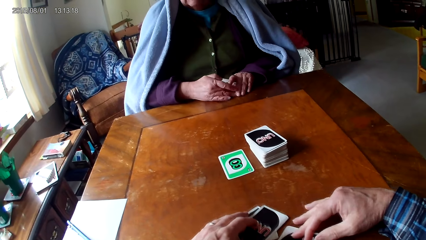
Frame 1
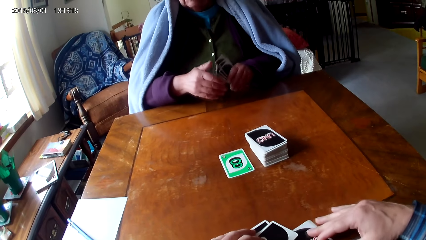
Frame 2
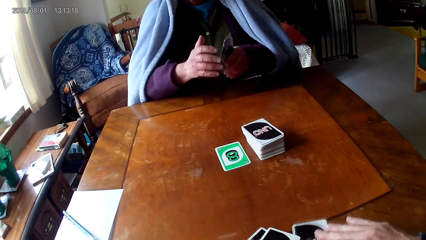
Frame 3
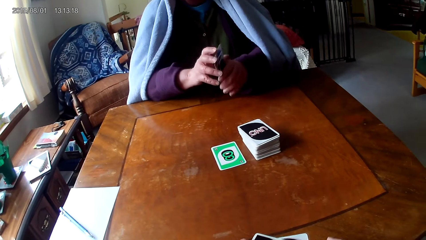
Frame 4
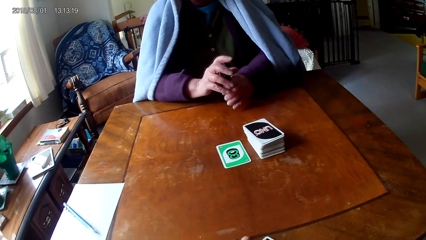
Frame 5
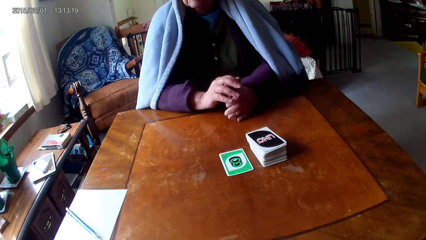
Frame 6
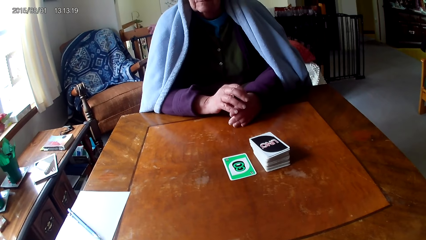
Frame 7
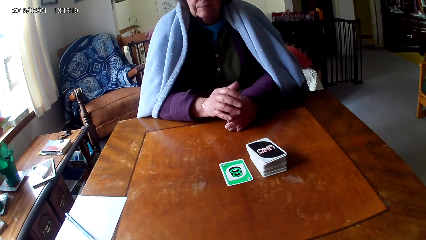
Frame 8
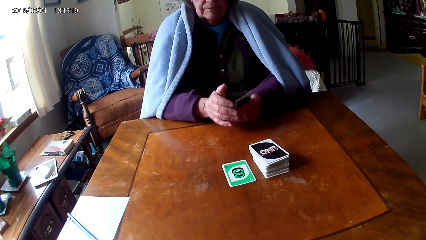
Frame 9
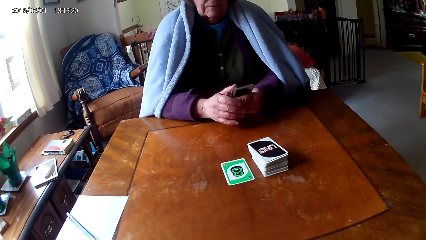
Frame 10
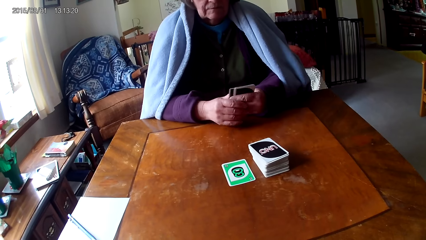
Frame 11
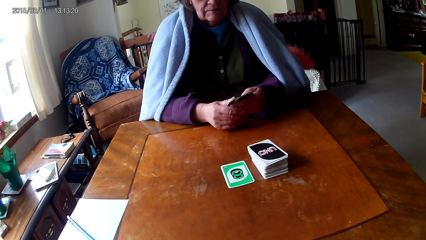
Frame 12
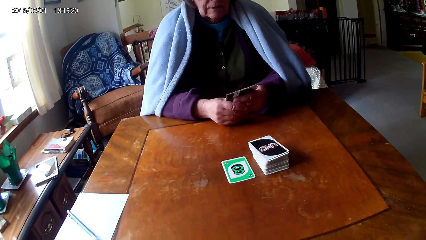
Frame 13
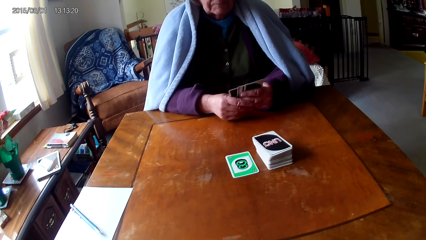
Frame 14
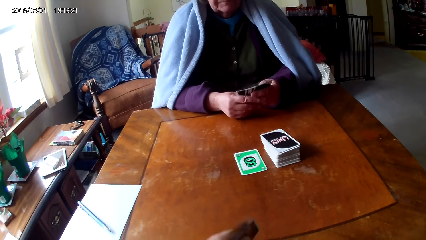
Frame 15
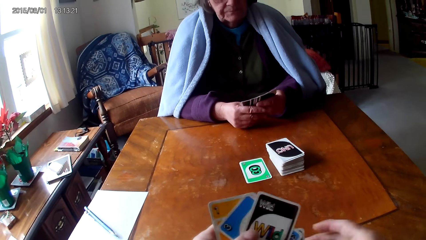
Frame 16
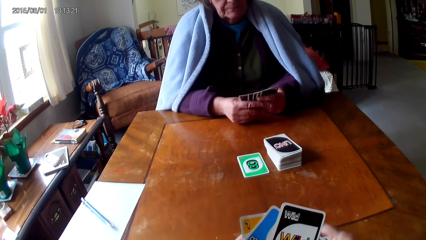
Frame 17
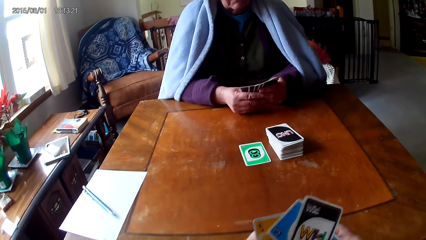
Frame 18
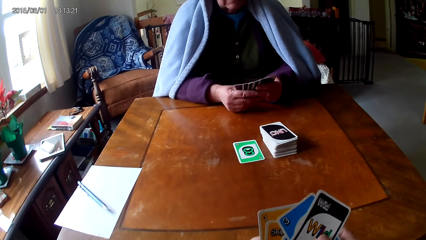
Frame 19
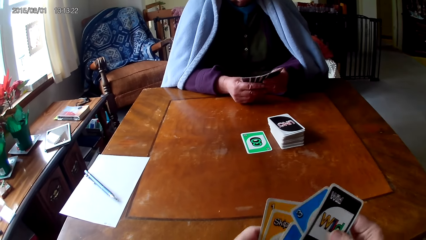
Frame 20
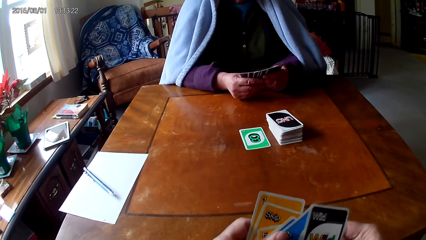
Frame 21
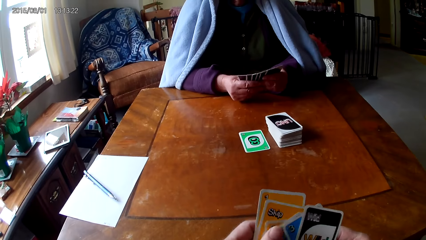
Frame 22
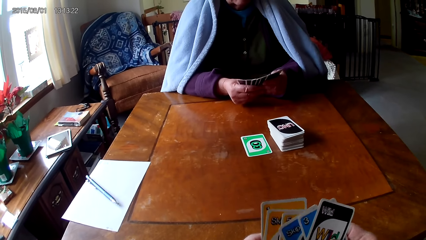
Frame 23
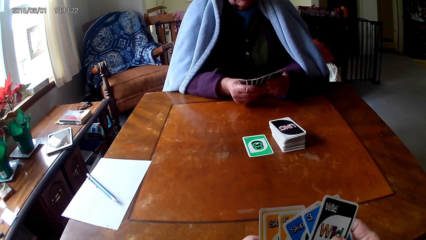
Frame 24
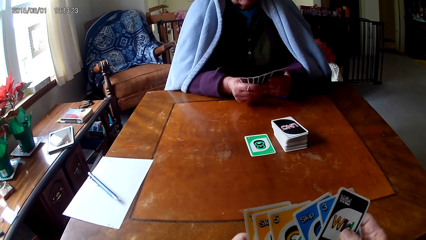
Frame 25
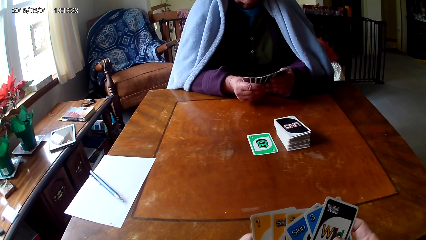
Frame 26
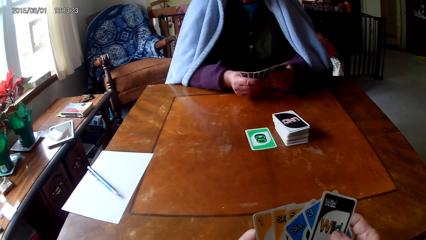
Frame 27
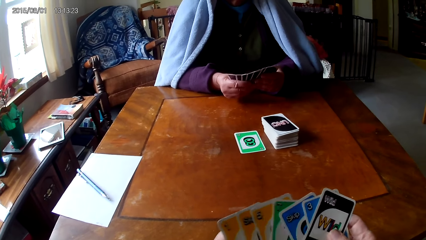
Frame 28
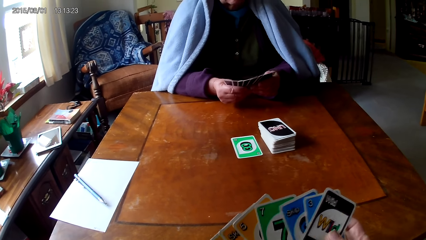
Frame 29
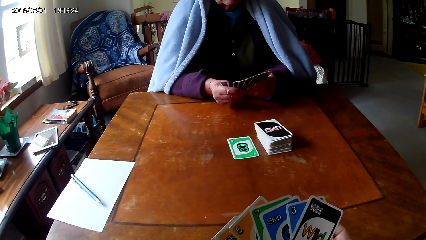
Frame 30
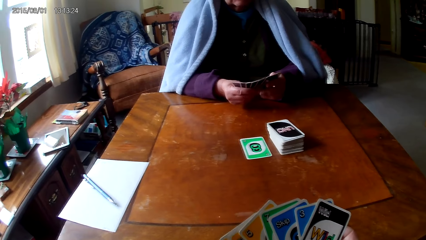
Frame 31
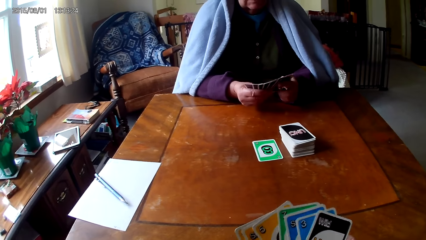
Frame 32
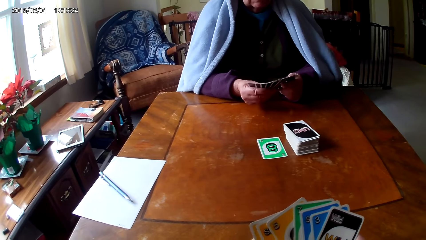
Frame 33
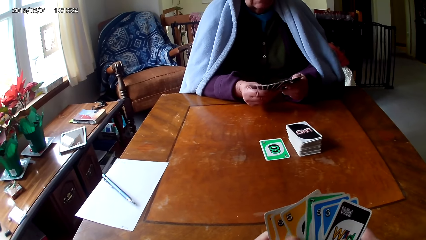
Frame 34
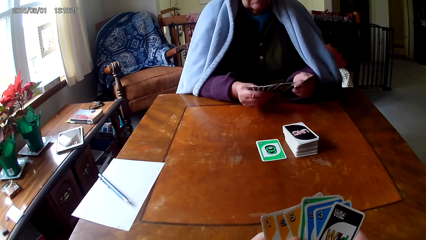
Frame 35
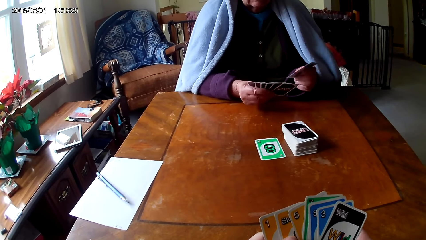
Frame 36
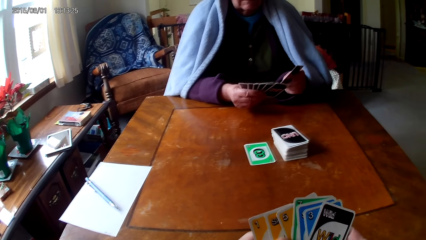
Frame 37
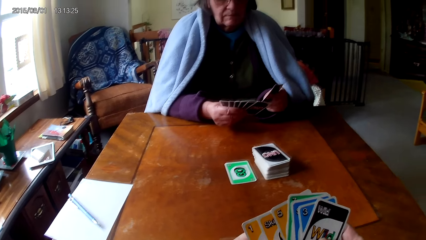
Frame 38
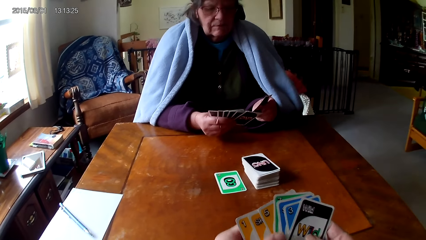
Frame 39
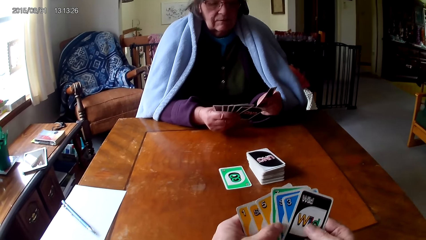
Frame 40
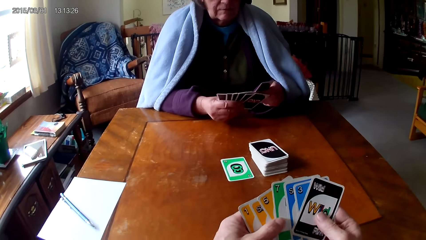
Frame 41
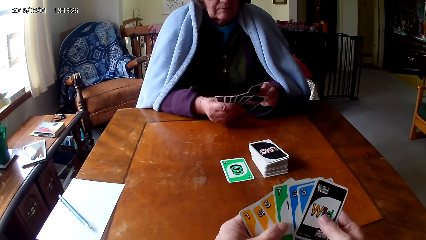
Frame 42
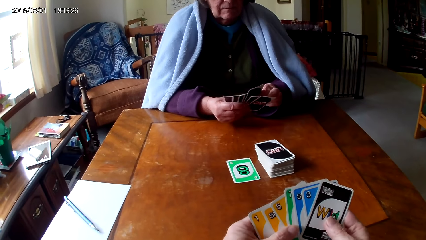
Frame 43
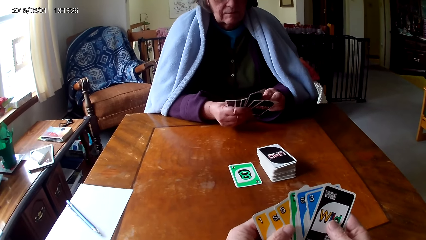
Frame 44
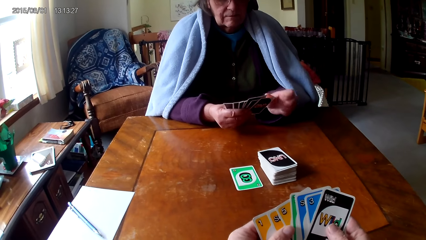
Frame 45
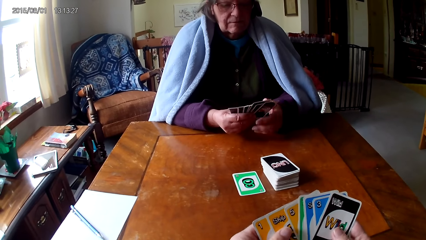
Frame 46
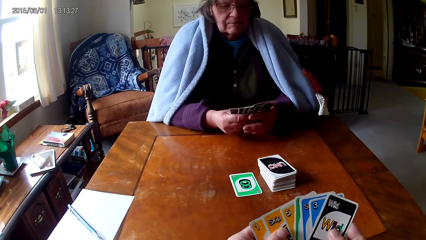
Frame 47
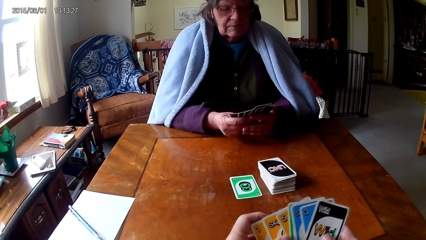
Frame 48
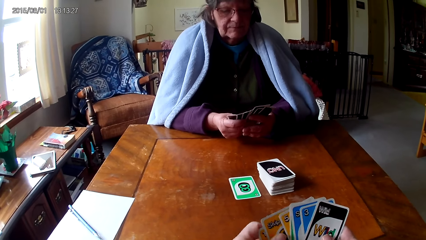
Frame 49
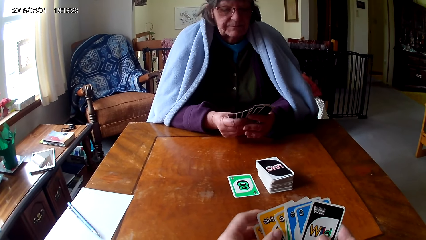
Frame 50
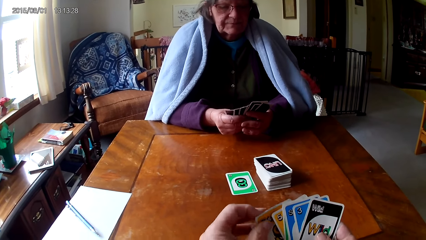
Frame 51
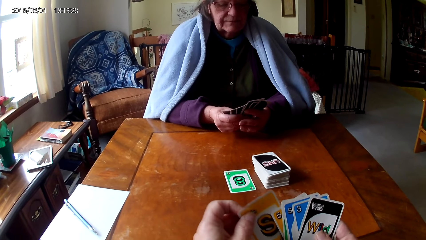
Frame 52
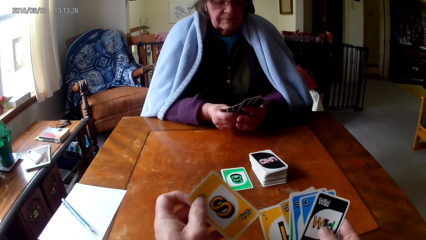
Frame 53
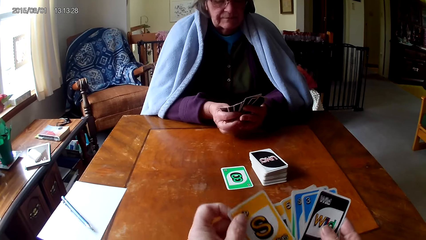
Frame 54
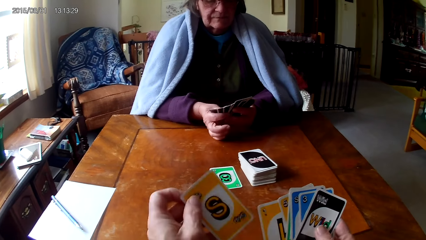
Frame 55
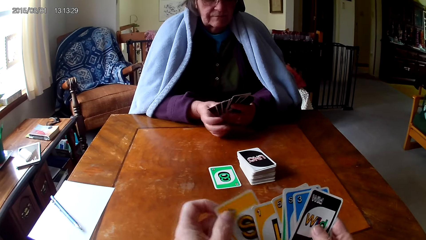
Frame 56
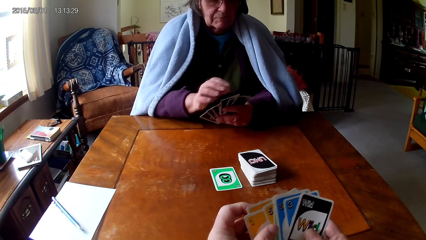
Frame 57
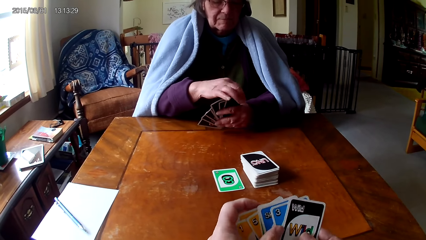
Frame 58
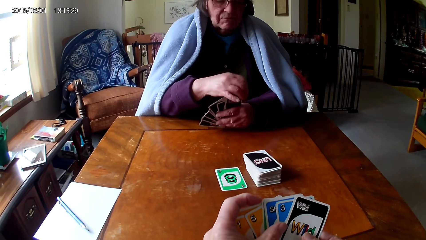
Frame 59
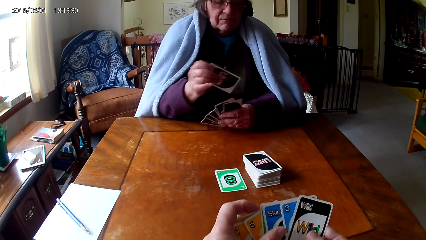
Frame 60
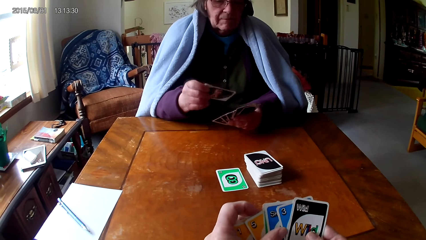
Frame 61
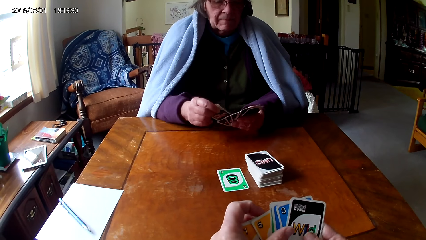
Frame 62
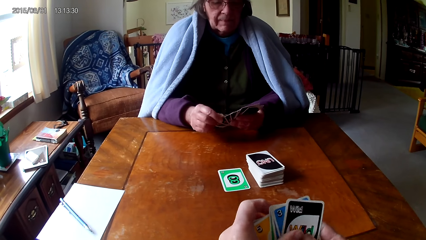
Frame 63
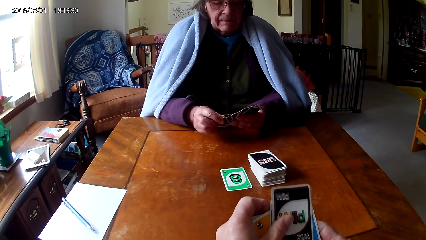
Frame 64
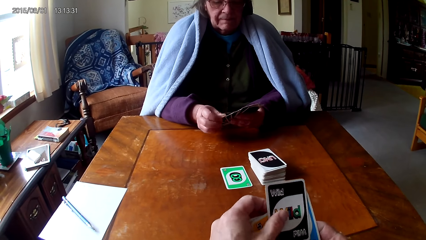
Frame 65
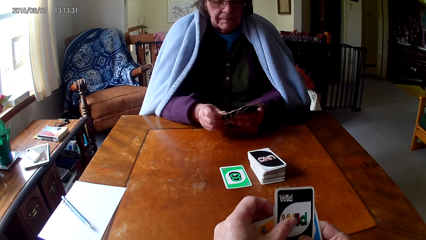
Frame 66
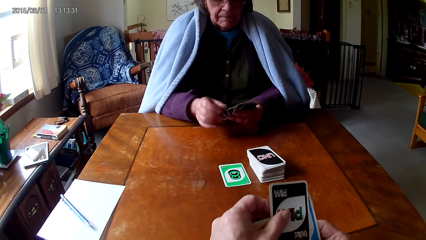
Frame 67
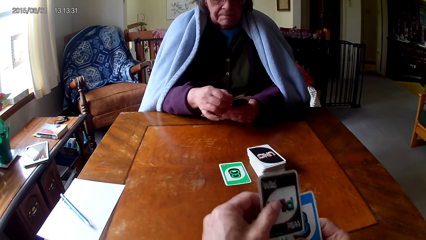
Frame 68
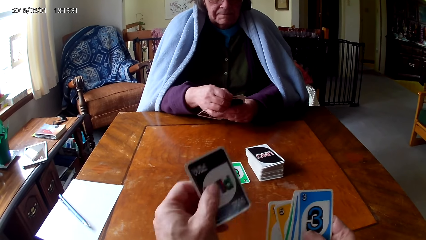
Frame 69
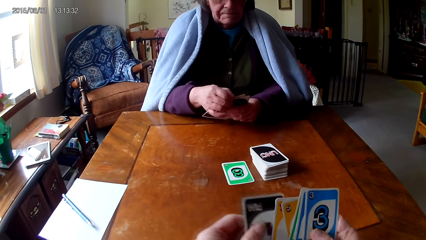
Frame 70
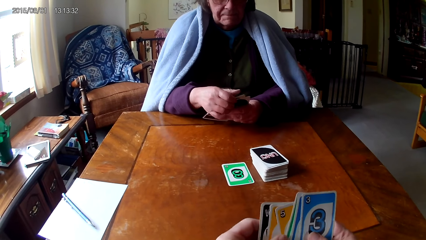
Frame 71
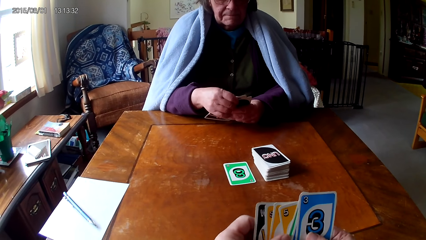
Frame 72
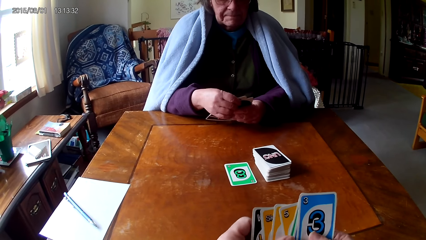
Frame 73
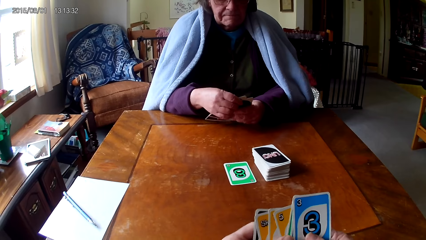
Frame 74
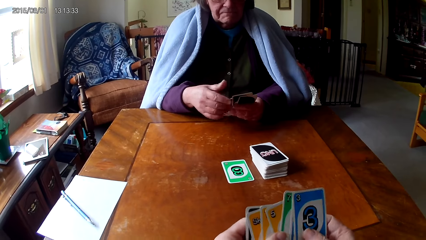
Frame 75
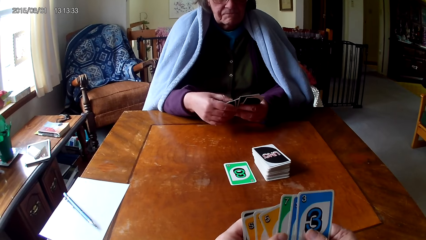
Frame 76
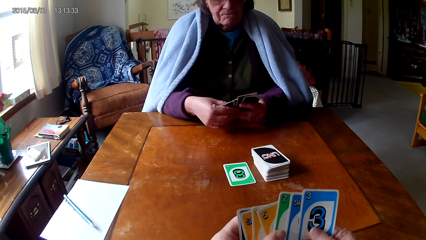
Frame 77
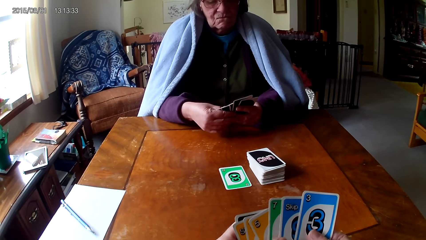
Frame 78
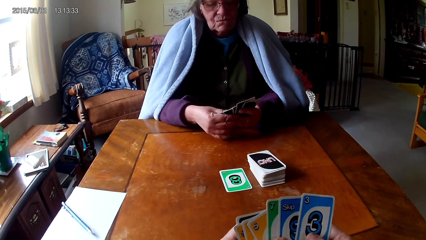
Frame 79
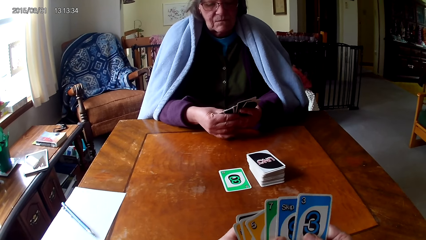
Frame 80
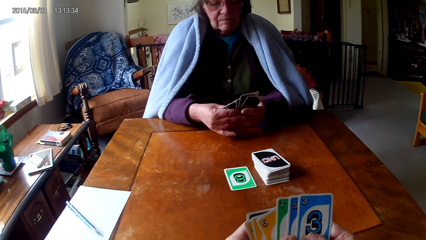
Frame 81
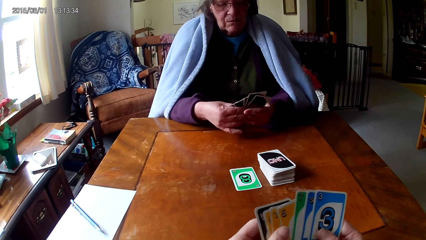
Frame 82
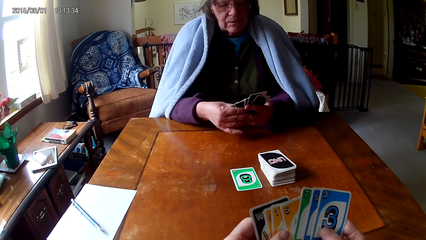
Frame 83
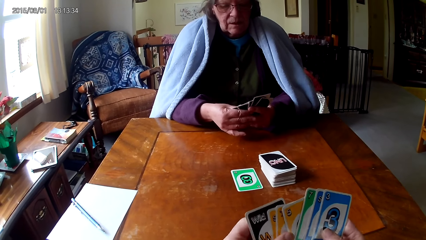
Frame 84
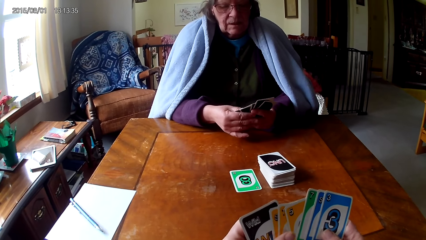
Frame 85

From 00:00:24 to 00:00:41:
The camera wearer holds the cards with both hands and picks up the cards with both hands. A man picks up the cards with both hands, checks the cards and shuffles the cards. The camera wearer checks the cards, holds the cards with both hands, aligns the cards and shuffles the cards. The man puts a card between the cards and holds the cards with both hands. The camera wearer picks up a card and puts the card between the cards. The man picks up the card and puts the card on the cards. The camera wearer picks up a card, puts the card behind and checks the cards. The man holds the cards.
